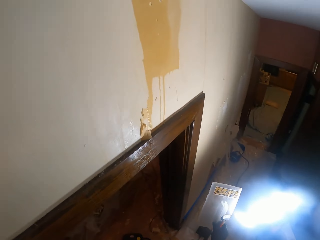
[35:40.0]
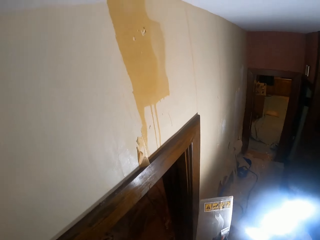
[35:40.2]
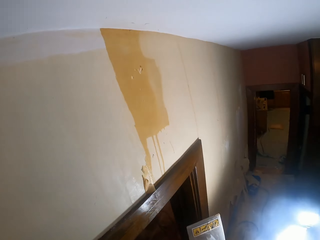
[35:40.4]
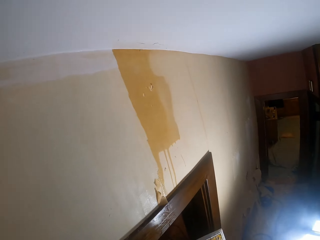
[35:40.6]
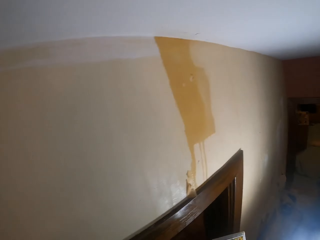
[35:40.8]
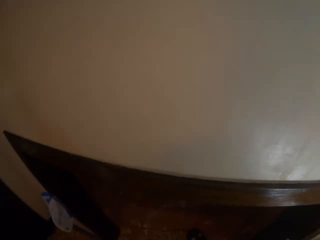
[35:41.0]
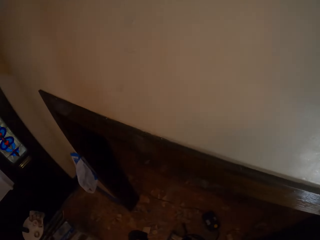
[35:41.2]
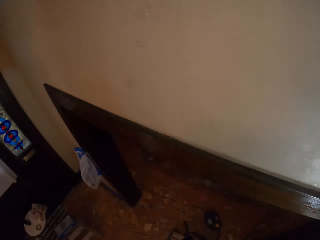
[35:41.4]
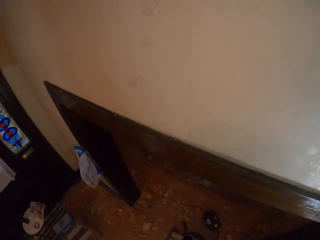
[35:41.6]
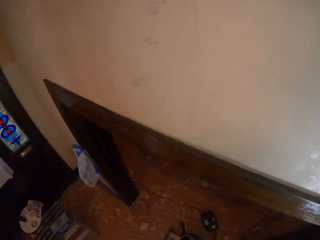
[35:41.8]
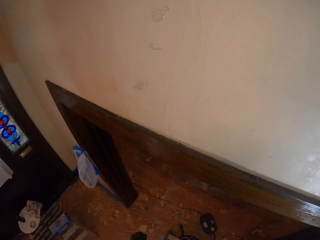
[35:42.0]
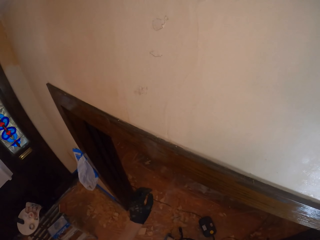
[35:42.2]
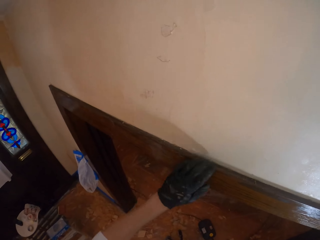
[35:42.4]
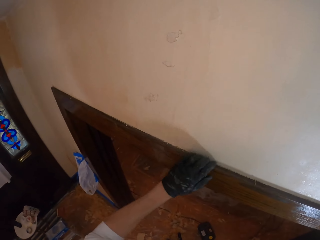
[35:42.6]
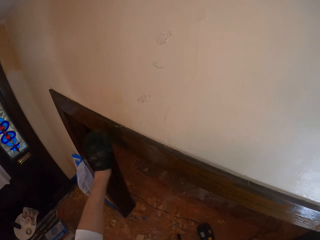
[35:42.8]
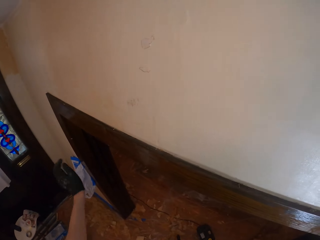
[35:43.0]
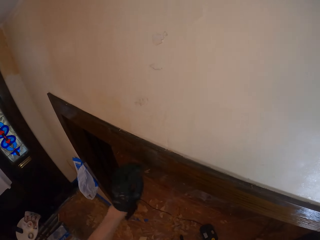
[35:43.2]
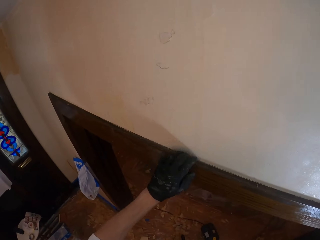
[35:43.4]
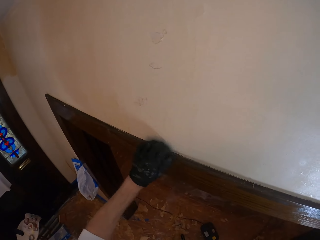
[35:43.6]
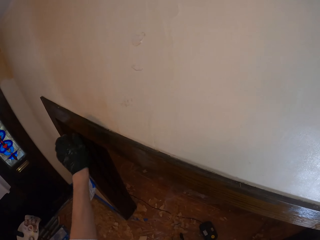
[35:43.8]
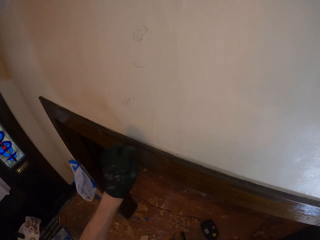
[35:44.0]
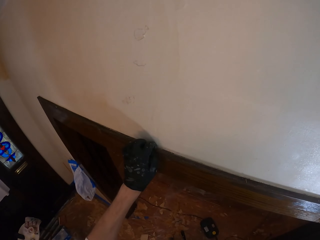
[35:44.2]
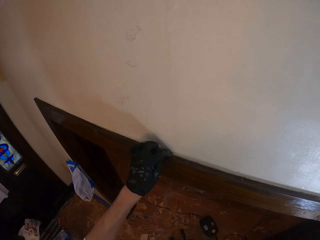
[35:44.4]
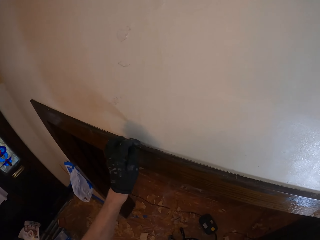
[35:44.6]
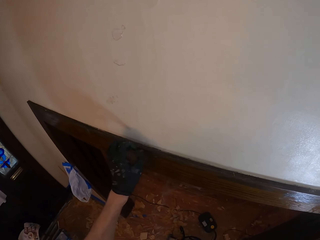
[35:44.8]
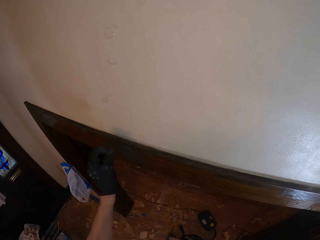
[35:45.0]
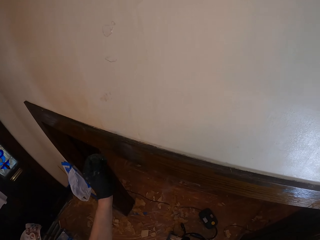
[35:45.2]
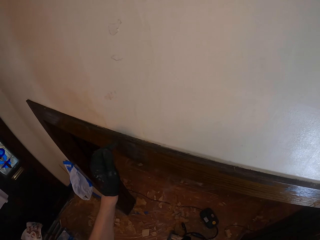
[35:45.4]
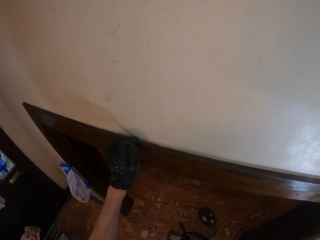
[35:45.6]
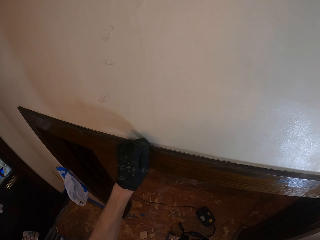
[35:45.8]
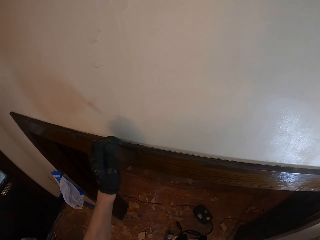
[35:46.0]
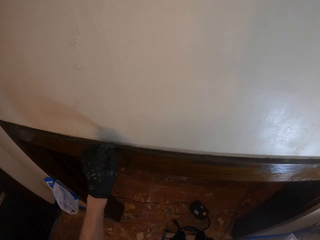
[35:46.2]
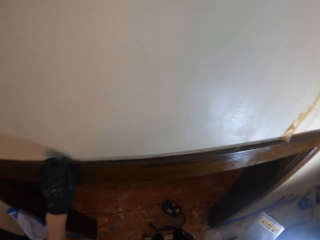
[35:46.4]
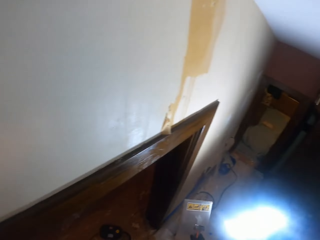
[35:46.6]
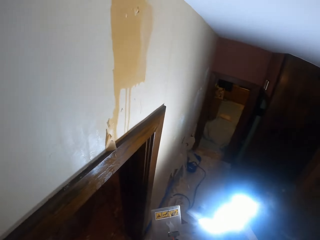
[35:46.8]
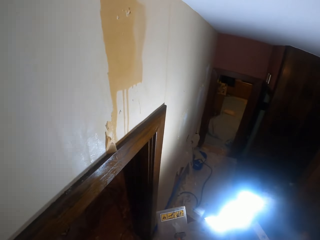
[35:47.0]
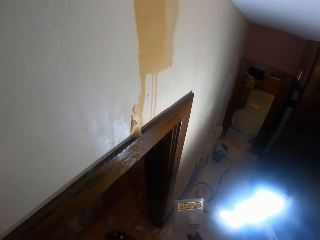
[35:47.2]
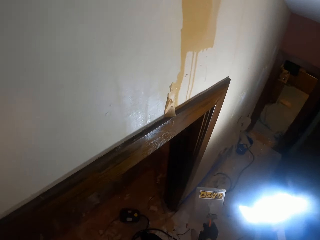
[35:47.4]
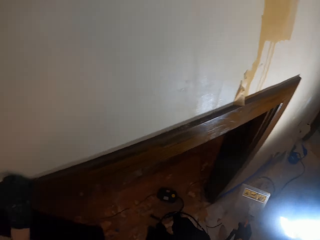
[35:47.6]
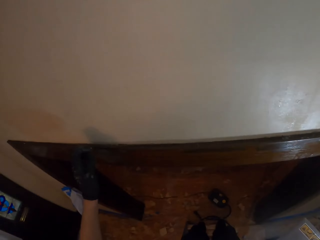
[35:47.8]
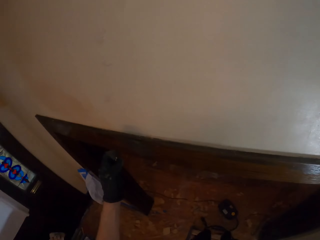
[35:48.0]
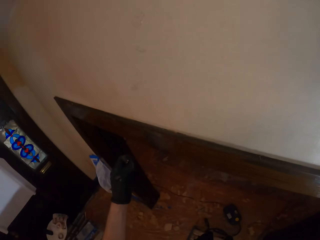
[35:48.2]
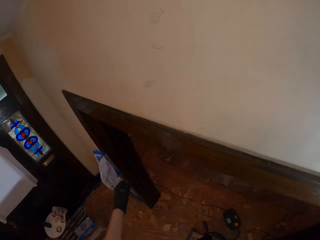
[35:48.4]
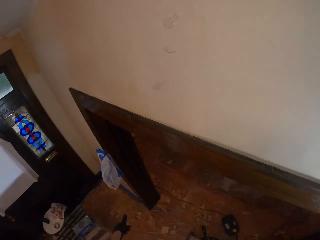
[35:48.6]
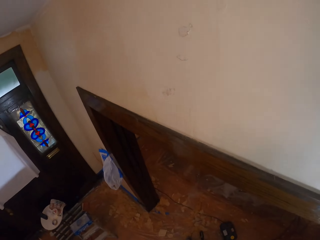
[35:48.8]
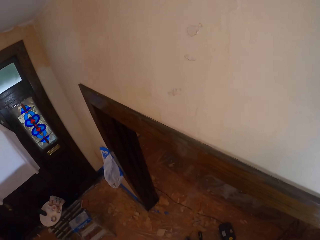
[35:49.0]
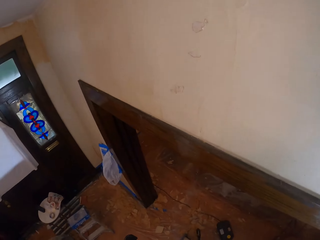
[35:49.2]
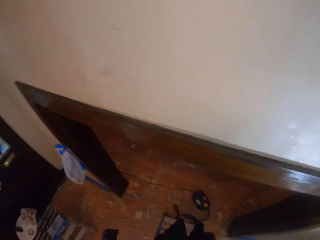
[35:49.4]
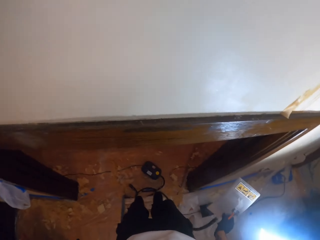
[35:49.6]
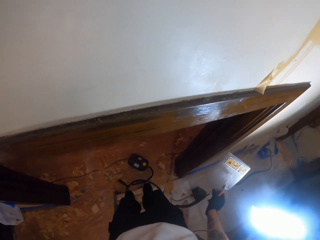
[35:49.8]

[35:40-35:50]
The camera wearer looks aside. They turn around the wall. They wipe the wall with the left hand. They adjust something. They look aside. They turn around the room. They pick up something and throw something.

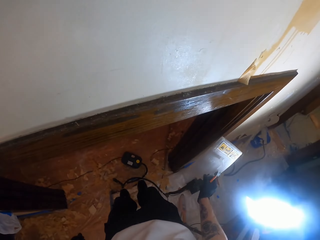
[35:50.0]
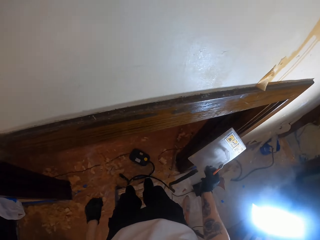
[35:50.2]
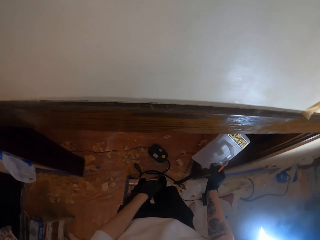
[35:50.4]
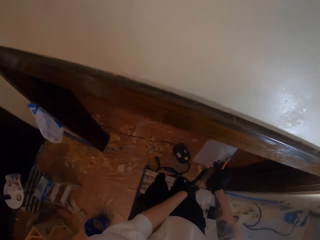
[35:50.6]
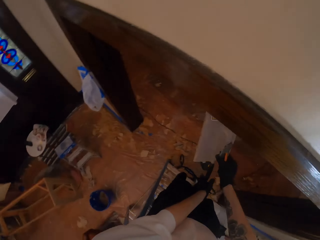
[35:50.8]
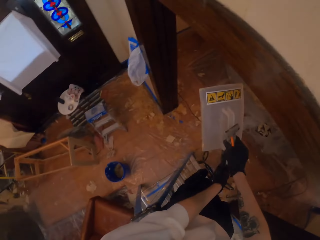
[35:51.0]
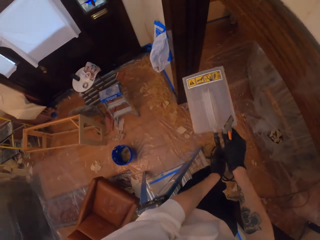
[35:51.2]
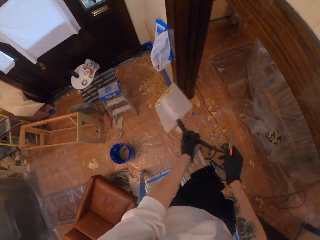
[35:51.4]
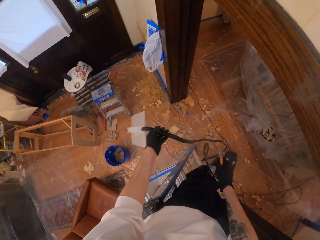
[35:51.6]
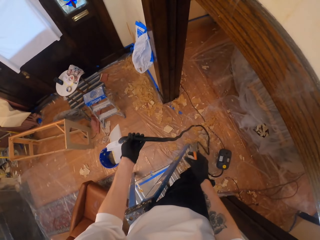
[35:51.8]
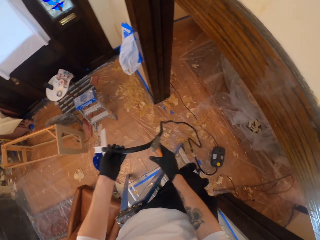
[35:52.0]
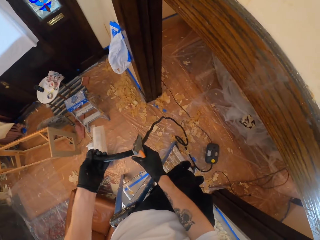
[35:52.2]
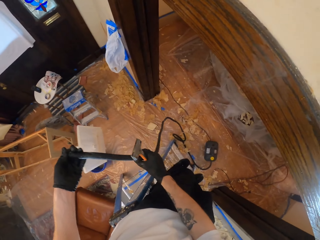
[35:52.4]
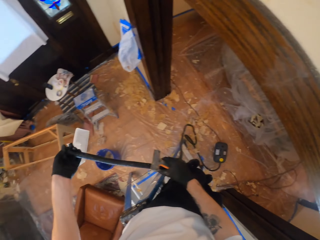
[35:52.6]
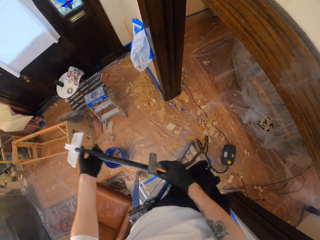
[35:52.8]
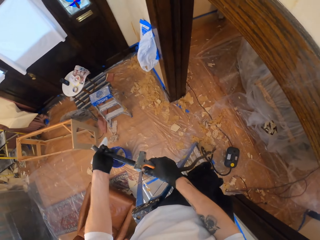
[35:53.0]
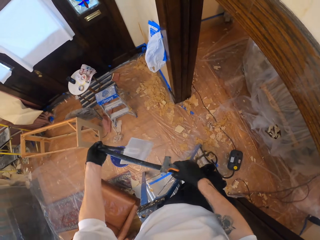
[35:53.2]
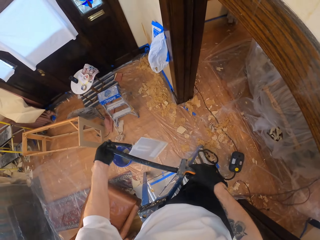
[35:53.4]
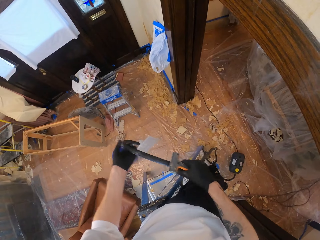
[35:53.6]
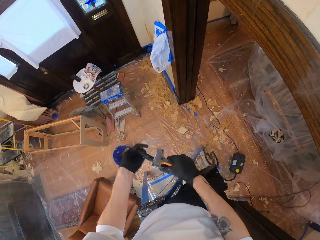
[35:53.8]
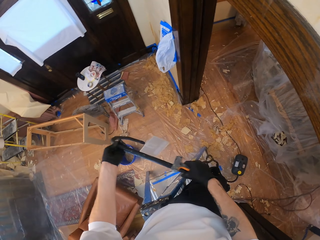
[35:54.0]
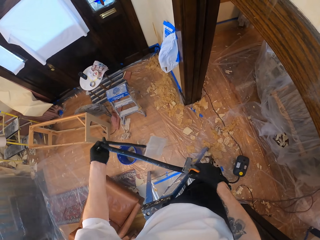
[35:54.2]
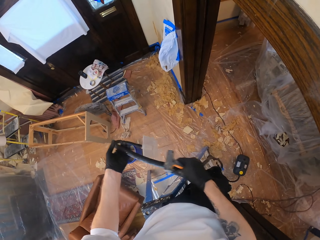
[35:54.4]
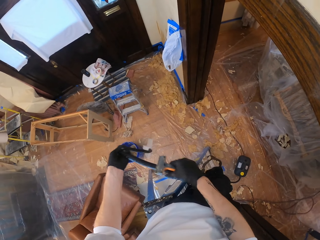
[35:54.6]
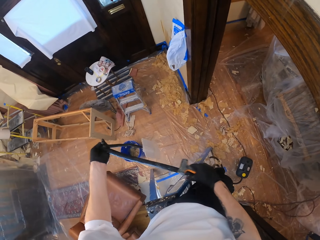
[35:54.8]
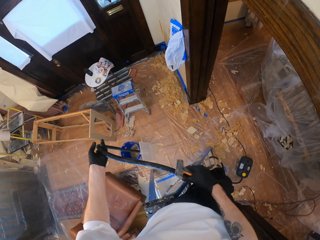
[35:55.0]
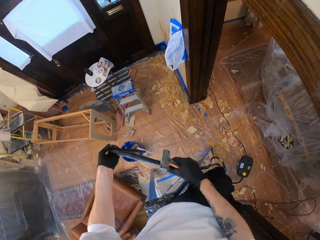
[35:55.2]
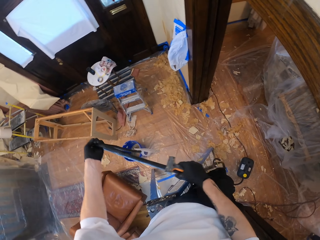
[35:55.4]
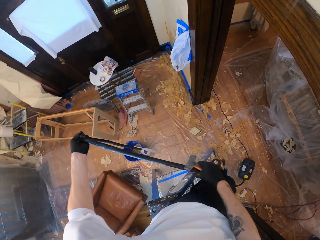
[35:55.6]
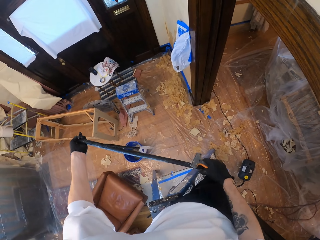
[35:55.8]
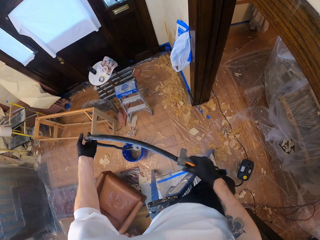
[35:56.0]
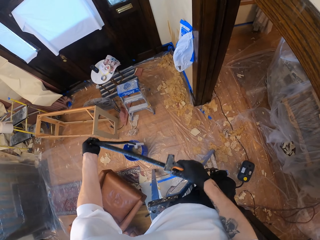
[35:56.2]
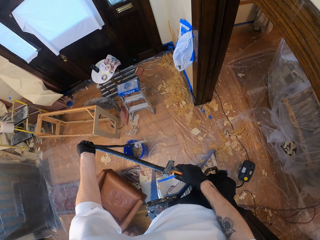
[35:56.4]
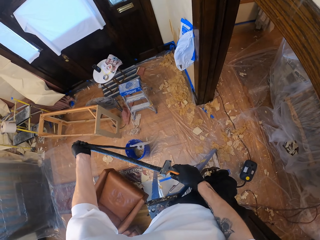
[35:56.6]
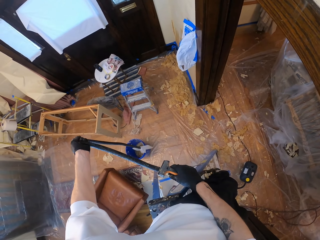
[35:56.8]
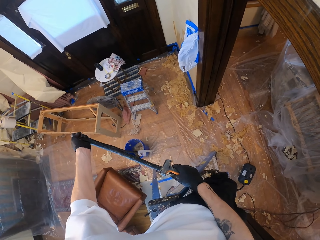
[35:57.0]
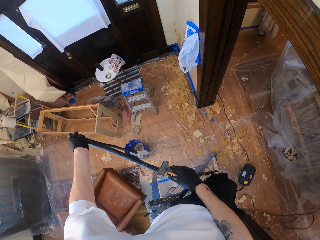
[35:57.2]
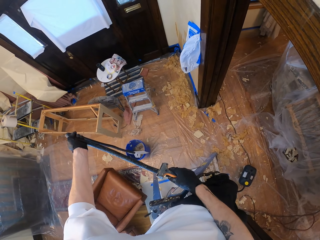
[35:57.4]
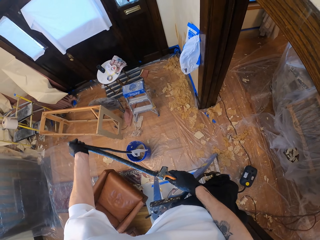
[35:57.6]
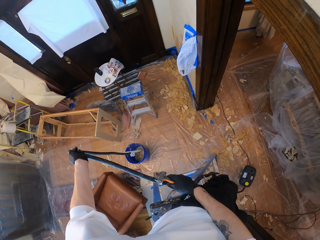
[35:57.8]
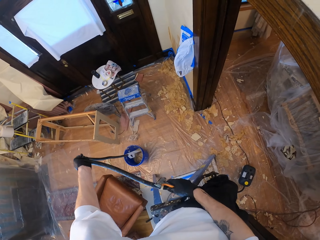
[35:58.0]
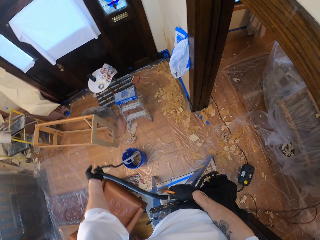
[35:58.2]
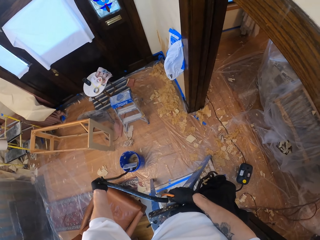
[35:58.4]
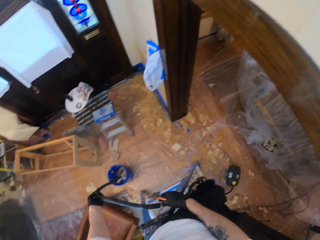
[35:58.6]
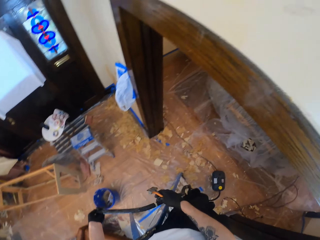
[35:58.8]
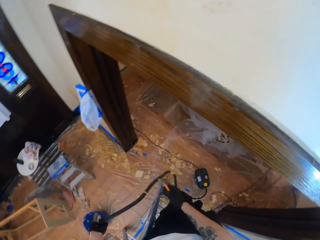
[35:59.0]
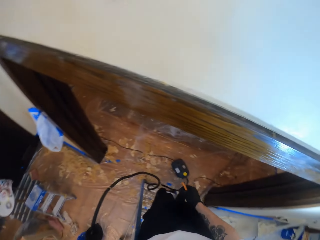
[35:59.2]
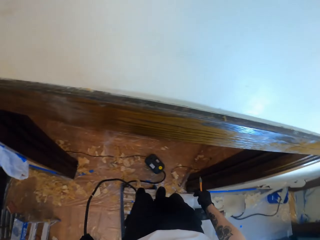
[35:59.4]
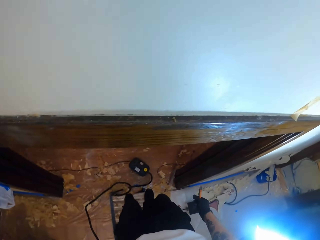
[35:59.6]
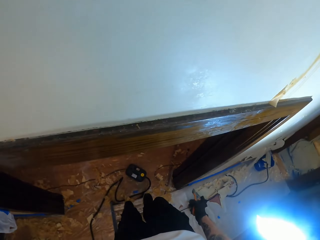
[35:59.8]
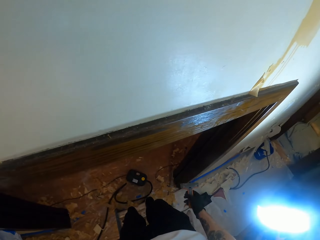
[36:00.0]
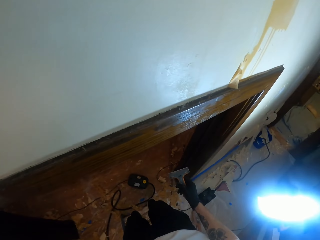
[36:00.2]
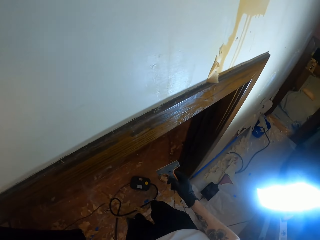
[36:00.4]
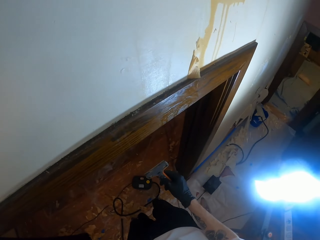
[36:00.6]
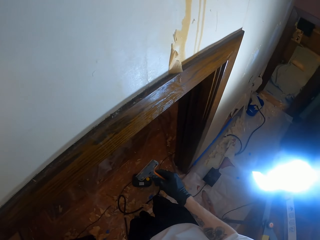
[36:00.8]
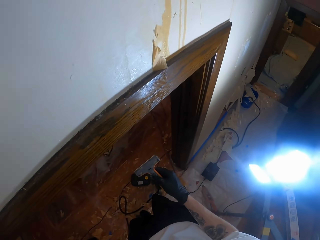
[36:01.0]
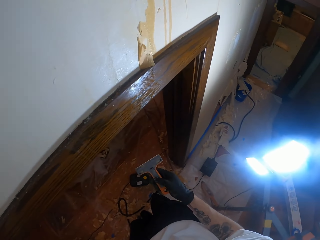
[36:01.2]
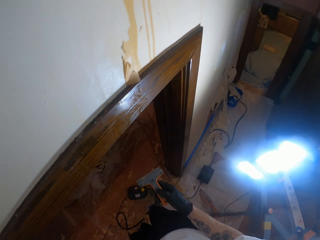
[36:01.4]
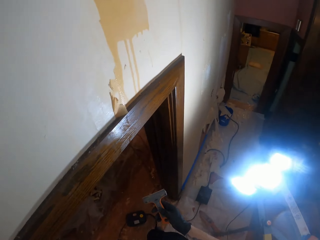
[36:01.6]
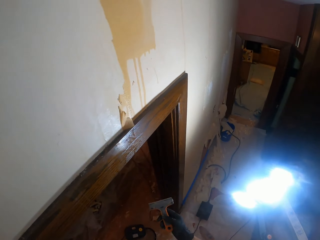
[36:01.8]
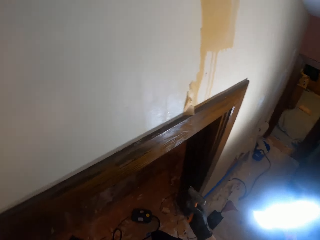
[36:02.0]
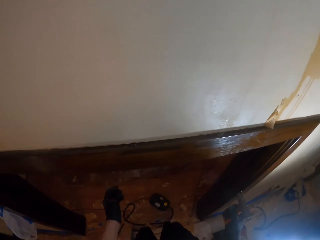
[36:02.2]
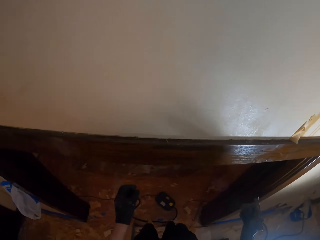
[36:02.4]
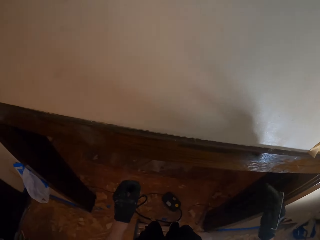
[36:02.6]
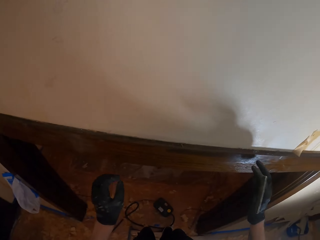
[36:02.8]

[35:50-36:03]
The camera wearer holds the tool with the other hand. They exchange the wallpaper steamer to the left hand. They adjust the cable. They adjust the wallpaper steamer to the ground. They place the wallpaper steamer in the bucket. They turn around the room. They drop the cable.
